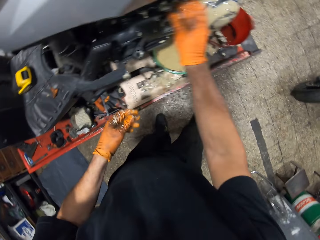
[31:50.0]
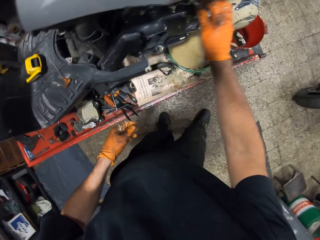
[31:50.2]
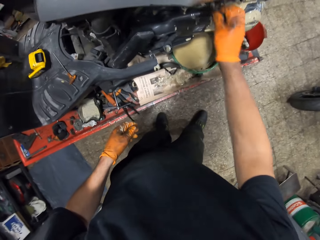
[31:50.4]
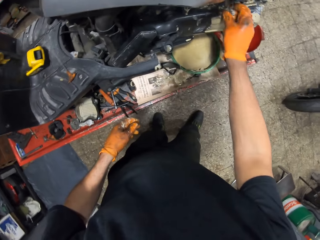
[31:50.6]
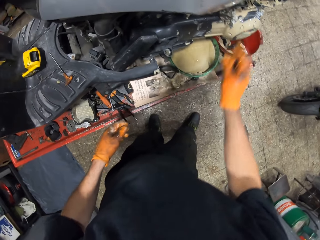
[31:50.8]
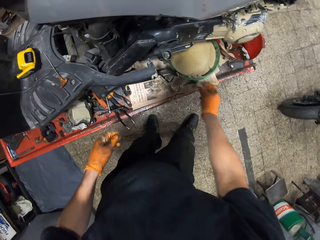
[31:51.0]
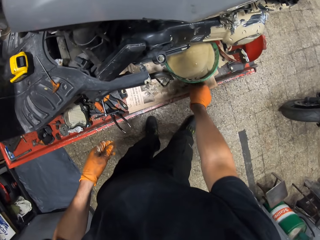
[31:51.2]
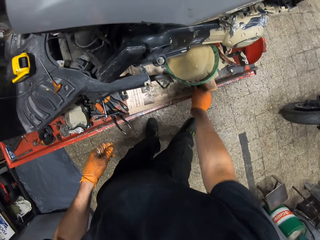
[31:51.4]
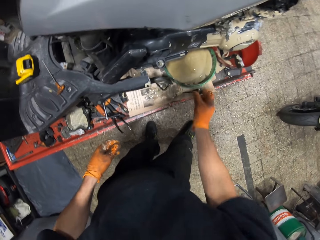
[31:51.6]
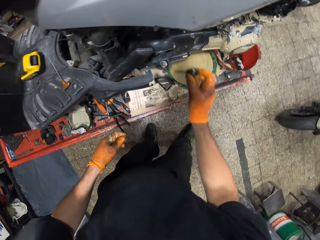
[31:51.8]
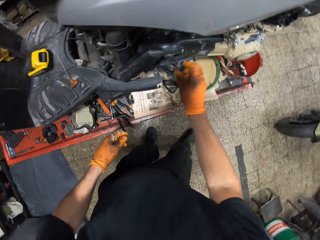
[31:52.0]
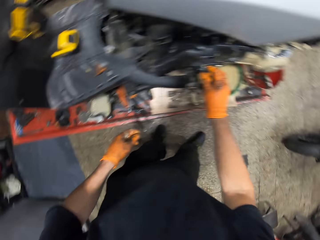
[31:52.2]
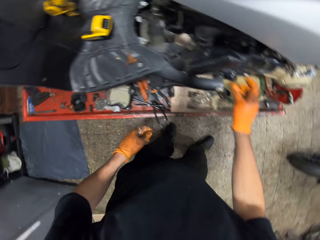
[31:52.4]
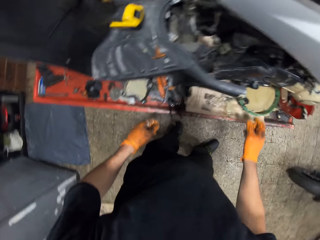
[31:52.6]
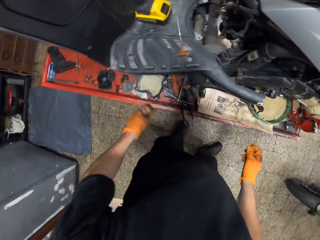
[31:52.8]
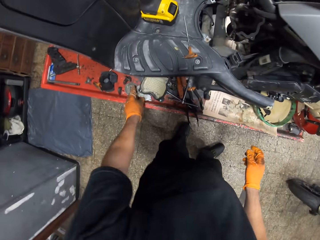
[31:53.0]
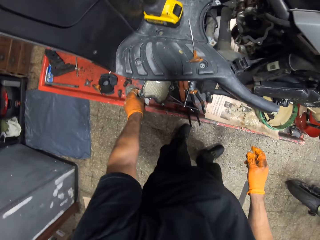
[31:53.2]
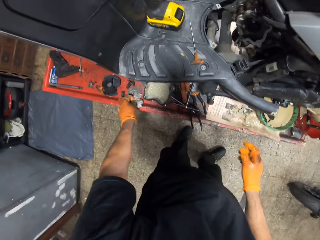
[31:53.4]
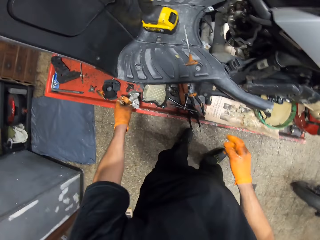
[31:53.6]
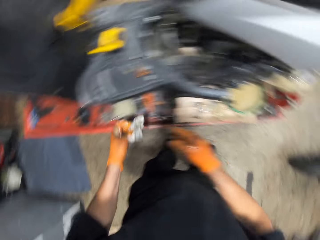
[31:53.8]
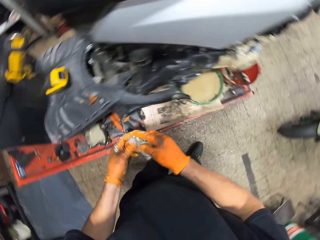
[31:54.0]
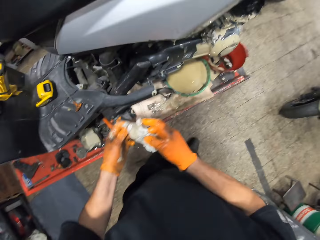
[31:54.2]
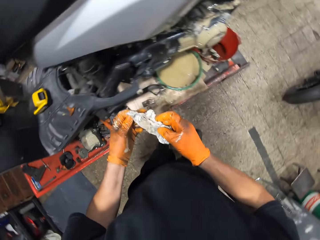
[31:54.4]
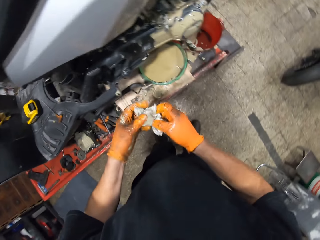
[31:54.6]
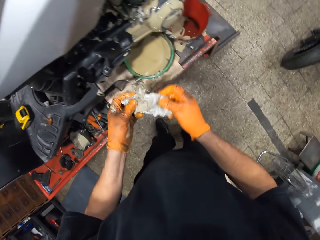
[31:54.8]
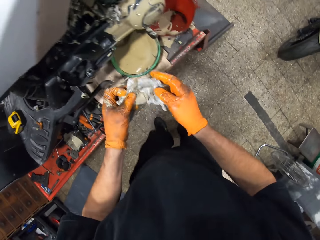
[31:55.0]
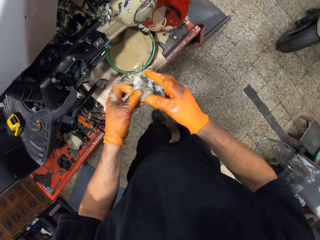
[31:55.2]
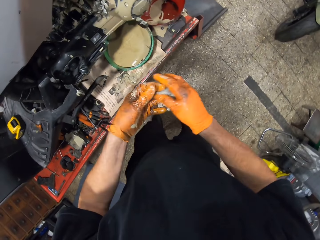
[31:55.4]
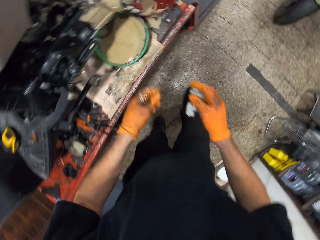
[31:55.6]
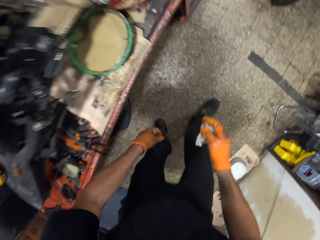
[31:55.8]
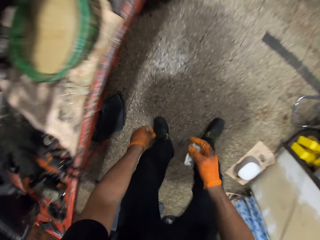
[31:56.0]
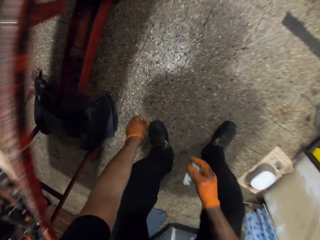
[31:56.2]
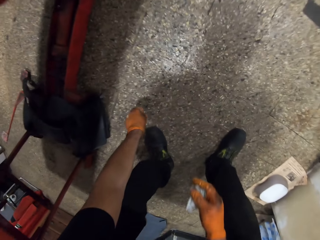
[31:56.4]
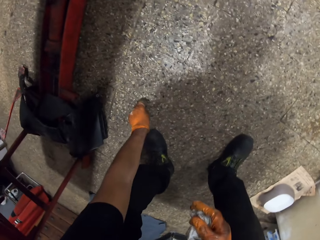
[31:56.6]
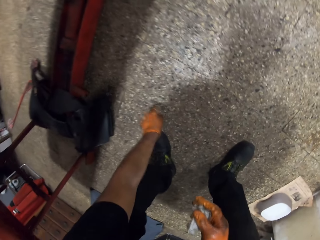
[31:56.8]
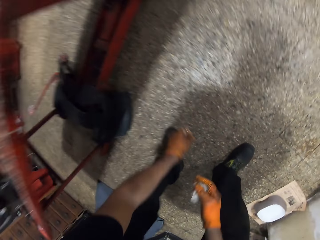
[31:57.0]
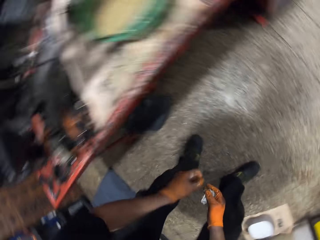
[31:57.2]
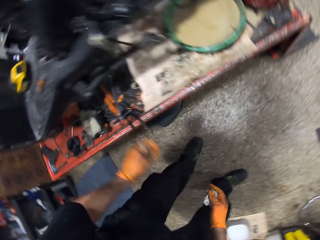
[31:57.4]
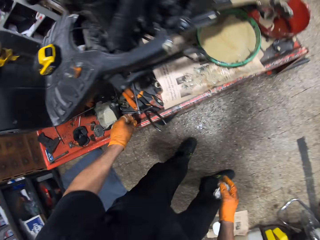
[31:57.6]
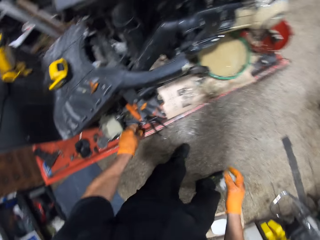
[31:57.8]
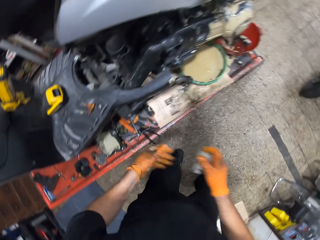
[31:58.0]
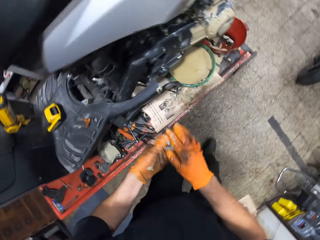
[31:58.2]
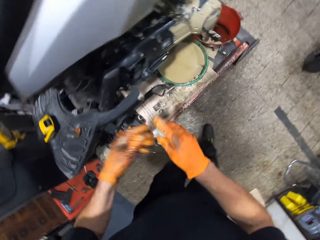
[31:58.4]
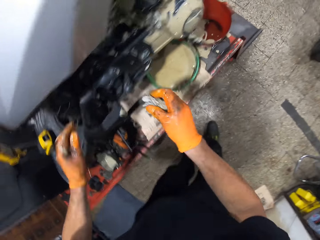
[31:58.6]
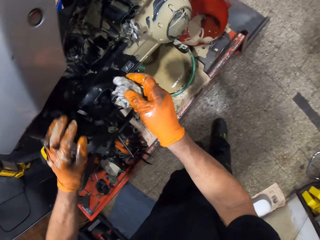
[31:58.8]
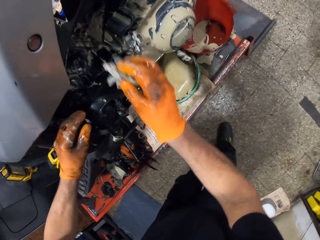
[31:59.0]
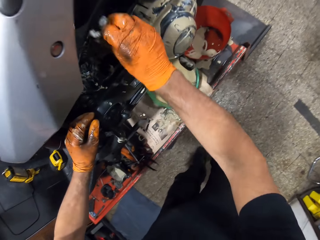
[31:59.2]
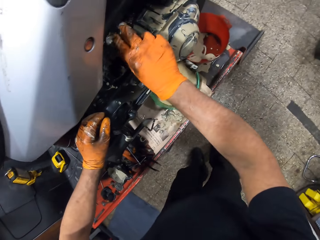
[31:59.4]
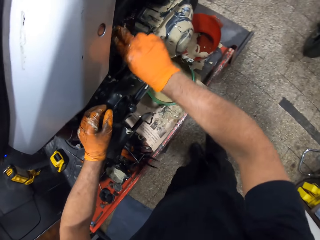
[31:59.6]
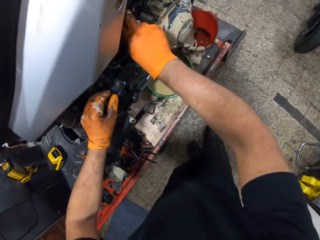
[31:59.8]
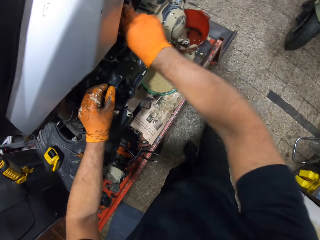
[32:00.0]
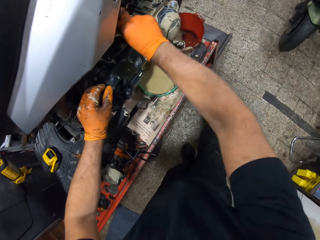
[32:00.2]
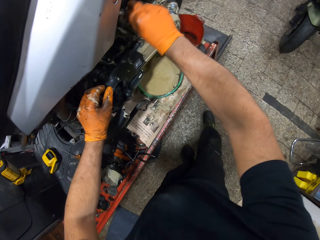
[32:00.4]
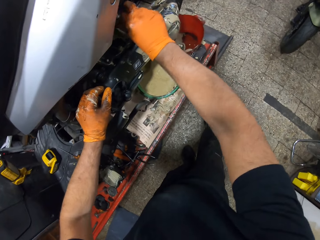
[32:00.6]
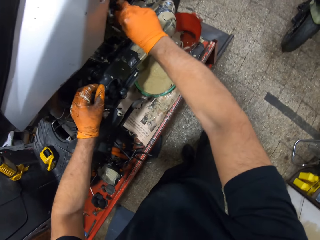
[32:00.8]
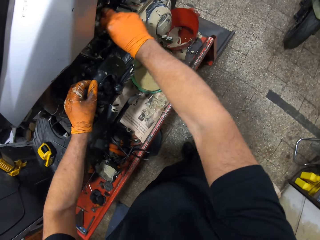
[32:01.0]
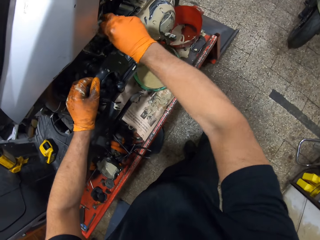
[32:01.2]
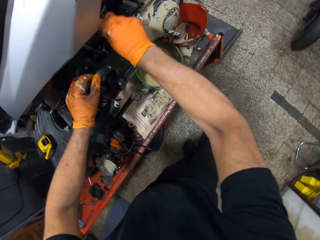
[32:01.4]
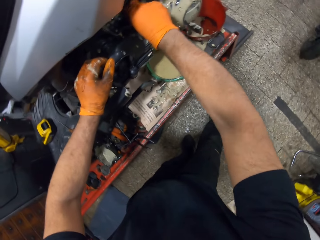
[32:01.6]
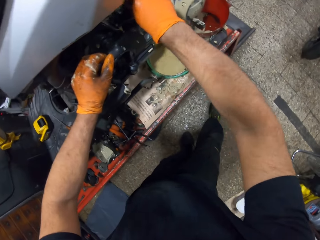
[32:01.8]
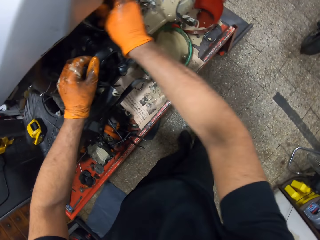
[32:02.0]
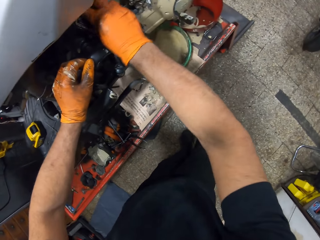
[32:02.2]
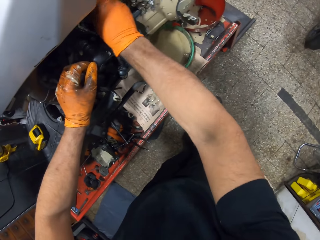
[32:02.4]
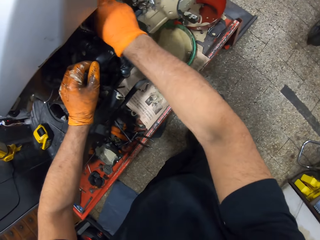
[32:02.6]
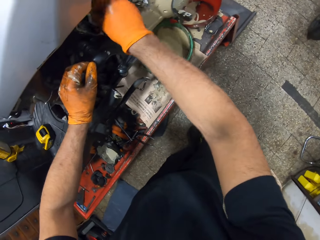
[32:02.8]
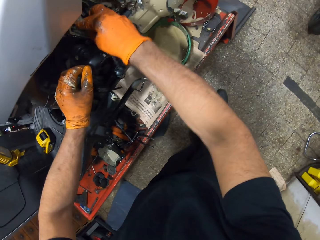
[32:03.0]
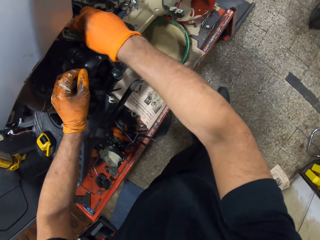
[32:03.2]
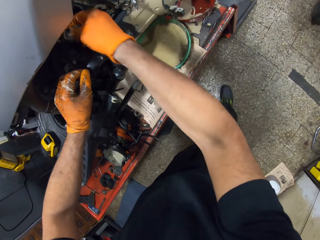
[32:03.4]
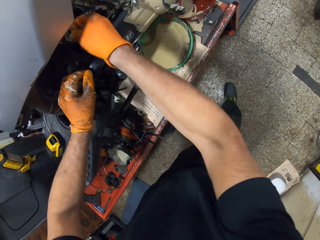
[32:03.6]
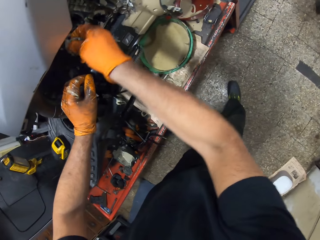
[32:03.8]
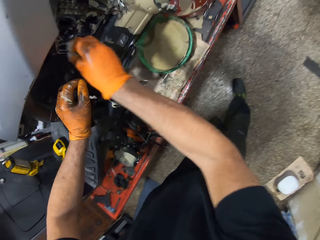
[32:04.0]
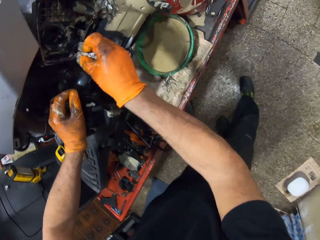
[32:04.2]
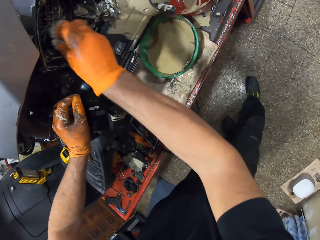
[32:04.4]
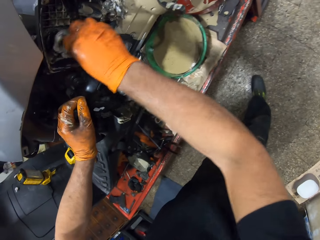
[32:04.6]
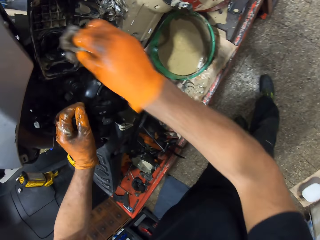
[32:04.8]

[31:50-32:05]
The camera wearer cleanses the scooter on the workshop lift table with the paper in his gloved right hand. He picks up a nail on the workshop lift table with his gloved right hand. He drops the nail on the scooter on the workshop lift table with his gloved right hand. He picks up a paper on the workshop lift table with his gloved left hand. He picks up a bolt from the ground with his gloved left hand. He drops the bolt in his gloved left hand on the workshop lift table. He cleanses the scooter on the workshop lift table with the paper in his gloved right hand.

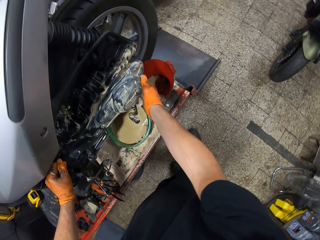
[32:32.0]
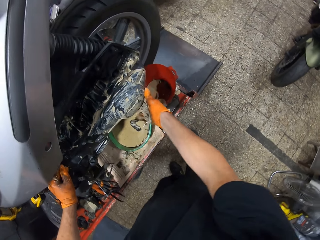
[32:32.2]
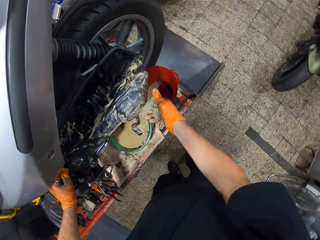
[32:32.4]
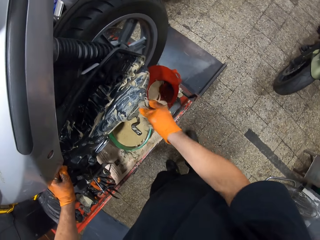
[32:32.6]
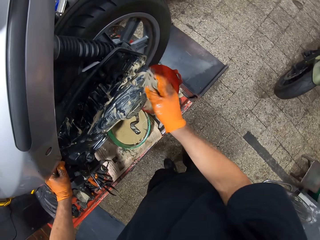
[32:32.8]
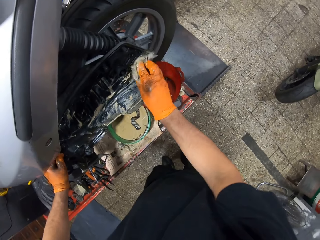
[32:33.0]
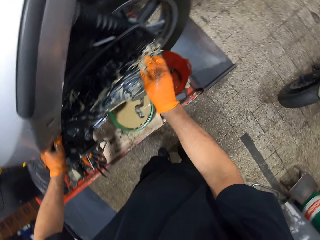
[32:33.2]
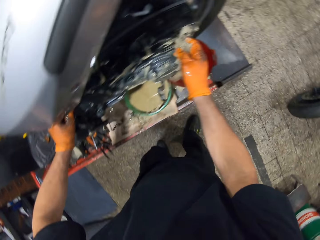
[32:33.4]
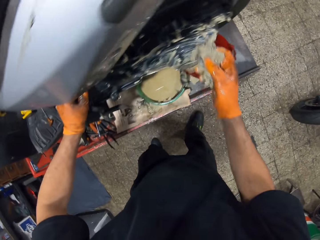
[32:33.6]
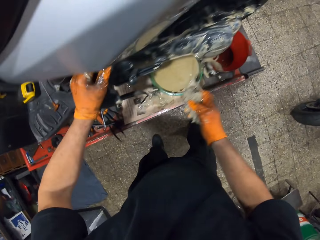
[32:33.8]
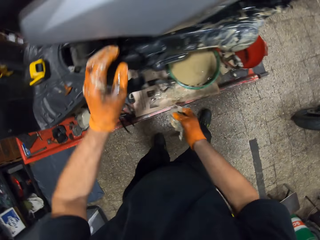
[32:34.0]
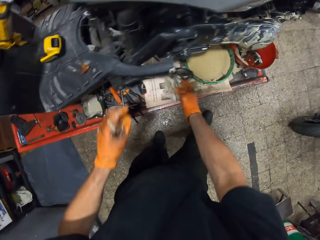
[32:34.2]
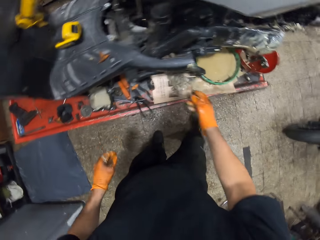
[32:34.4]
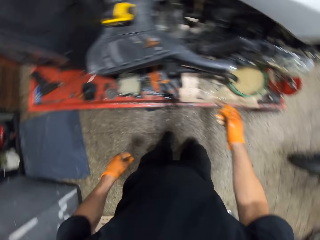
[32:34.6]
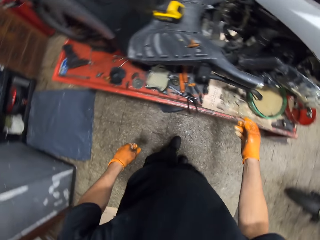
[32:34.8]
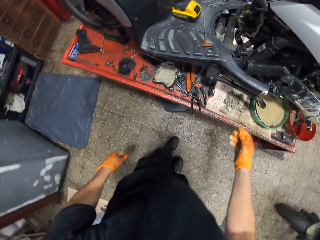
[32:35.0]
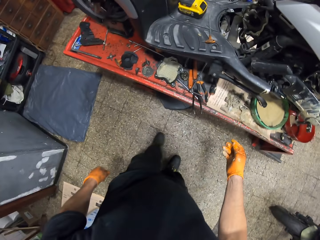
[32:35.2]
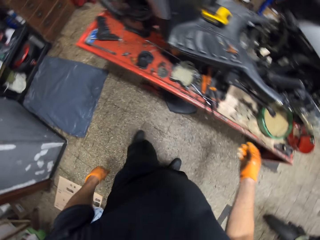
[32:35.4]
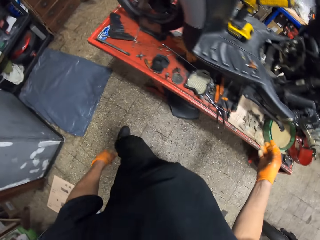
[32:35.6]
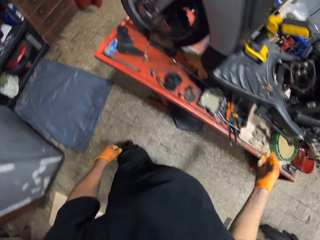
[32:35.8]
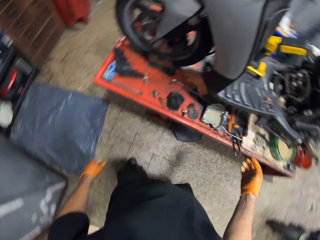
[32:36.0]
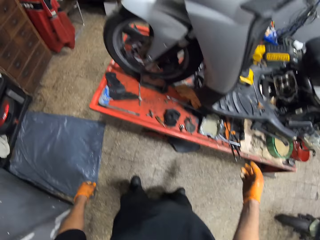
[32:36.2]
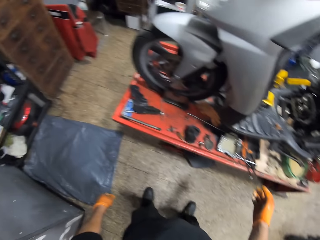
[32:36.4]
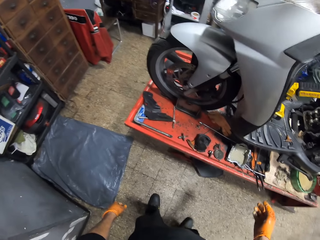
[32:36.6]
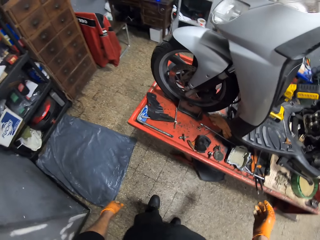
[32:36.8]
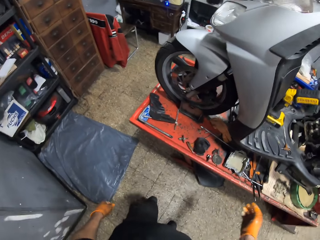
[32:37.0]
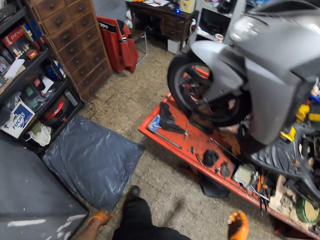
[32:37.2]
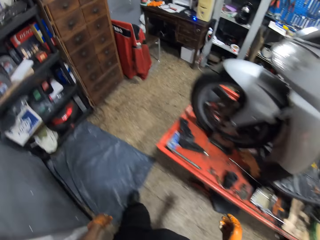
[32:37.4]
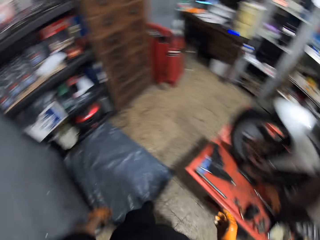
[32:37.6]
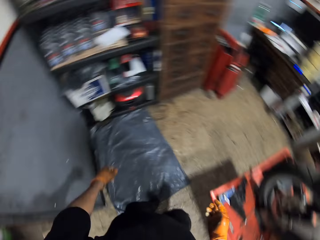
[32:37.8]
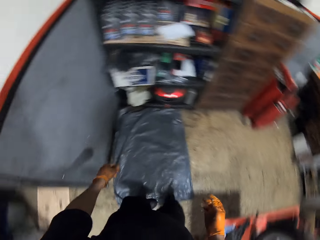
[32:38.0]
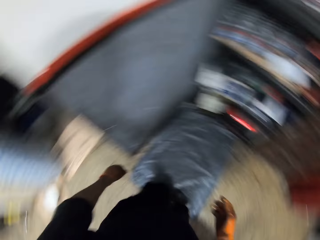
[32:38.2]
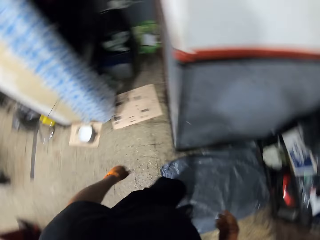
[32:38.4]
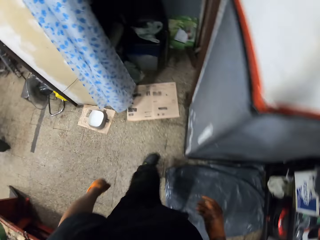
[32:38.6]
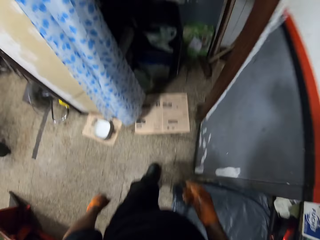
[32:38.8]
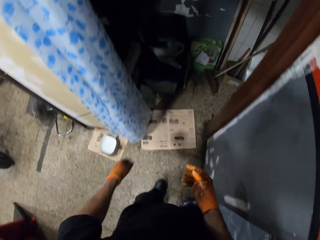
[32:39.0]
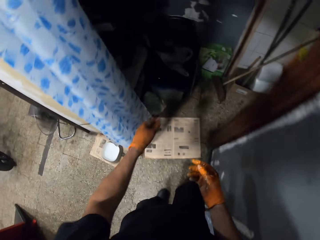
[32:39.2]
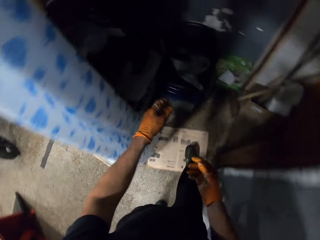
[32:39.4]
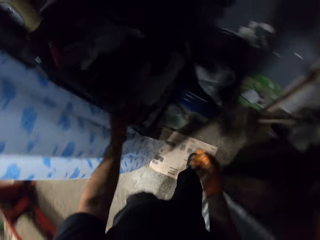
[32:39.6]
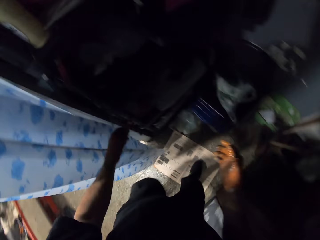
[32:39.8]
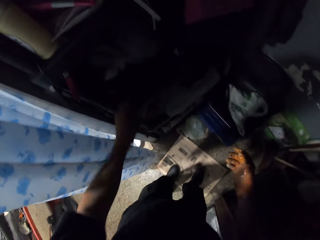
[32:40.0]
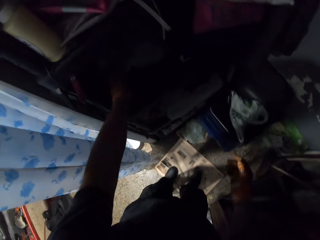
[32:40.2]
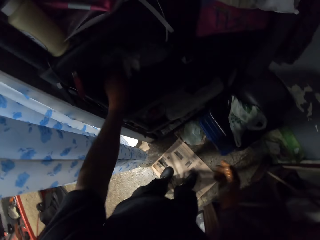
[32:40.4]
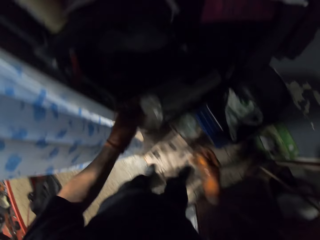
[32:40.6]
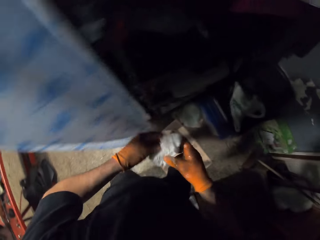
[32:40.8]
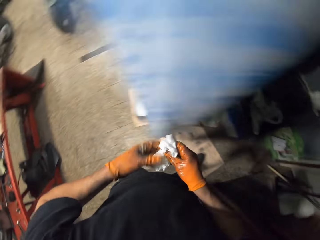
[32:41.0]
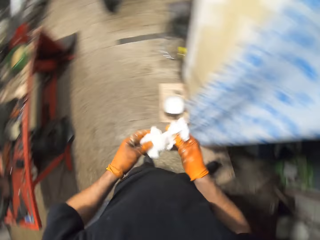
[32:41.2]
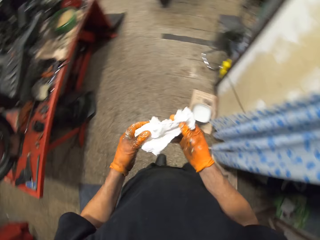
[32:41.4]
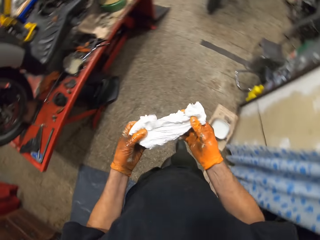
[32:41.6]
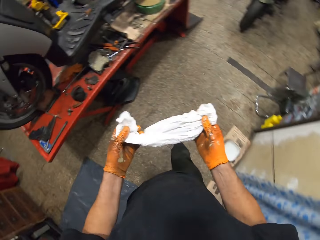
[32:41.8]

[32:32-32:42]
The camera wearer drops the paper in his gloved right hand on the workshop lift table. He walks to a spot in the workshop. He walks around. He picks a tissue paper from a shelf with his gloved left hand. He walks to the scooter on the workshop lift table.
